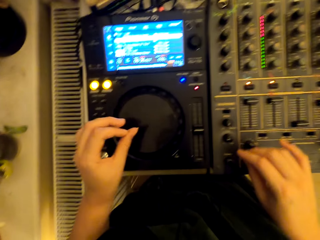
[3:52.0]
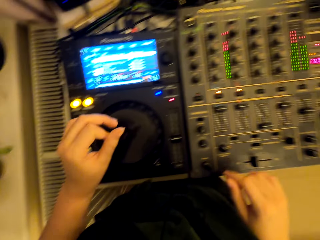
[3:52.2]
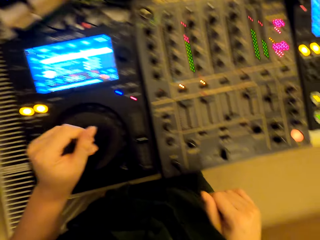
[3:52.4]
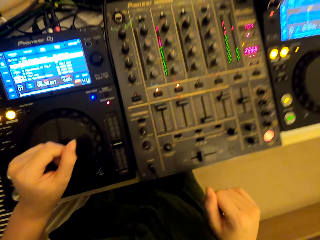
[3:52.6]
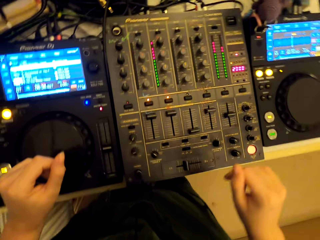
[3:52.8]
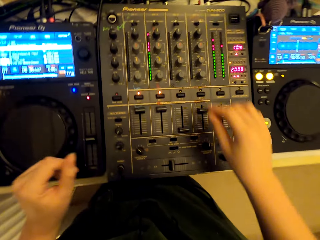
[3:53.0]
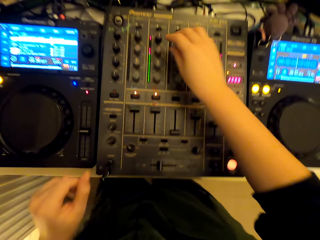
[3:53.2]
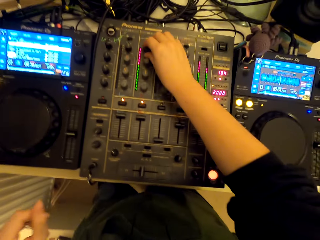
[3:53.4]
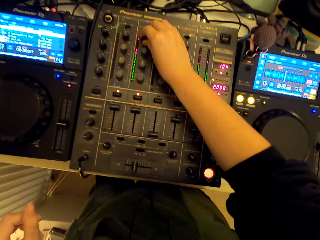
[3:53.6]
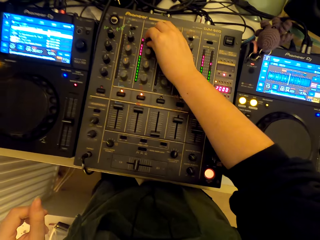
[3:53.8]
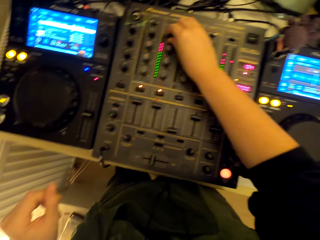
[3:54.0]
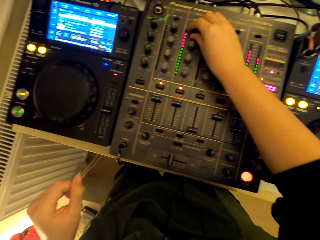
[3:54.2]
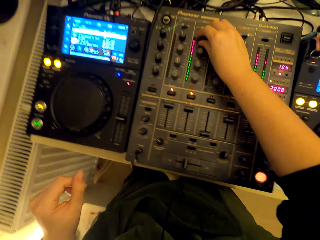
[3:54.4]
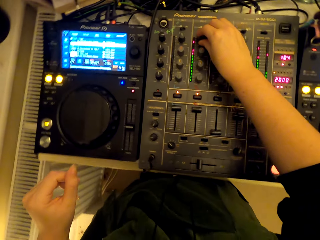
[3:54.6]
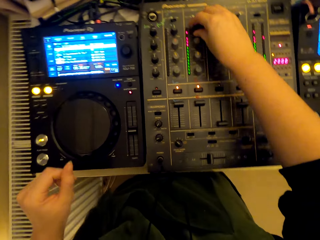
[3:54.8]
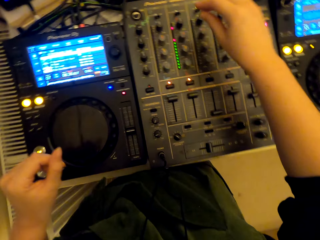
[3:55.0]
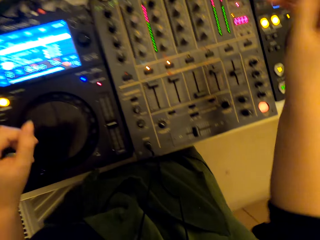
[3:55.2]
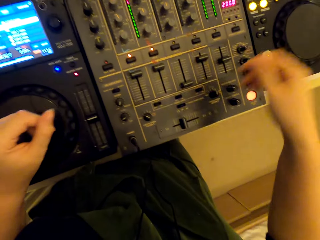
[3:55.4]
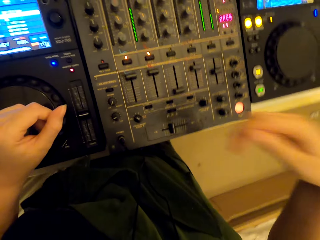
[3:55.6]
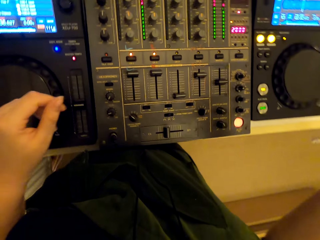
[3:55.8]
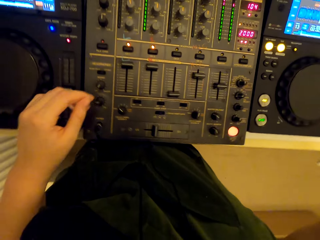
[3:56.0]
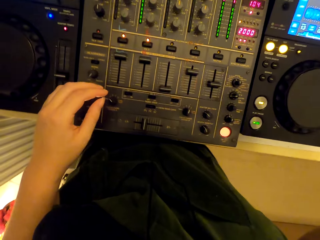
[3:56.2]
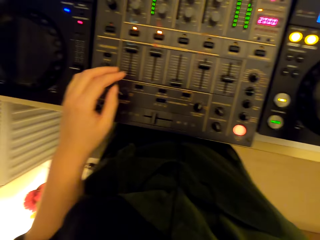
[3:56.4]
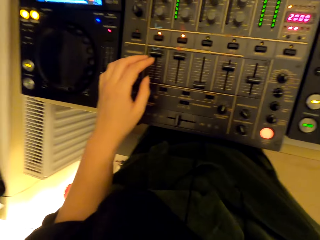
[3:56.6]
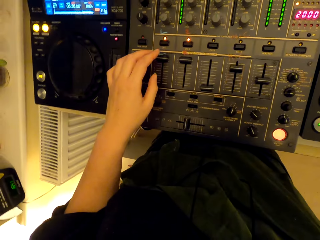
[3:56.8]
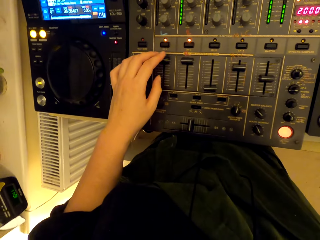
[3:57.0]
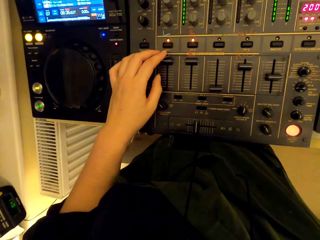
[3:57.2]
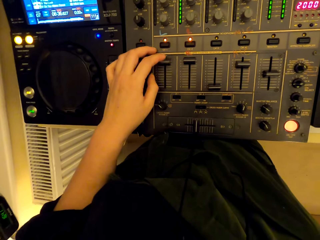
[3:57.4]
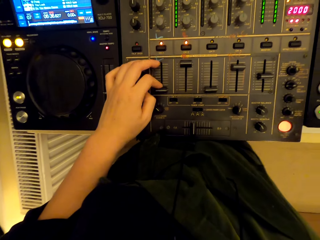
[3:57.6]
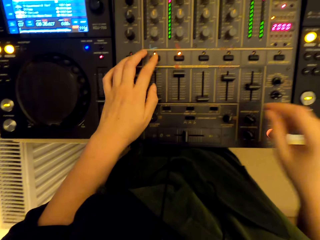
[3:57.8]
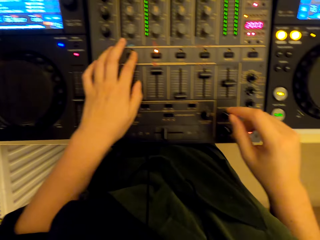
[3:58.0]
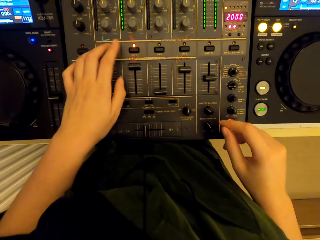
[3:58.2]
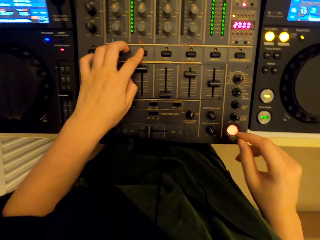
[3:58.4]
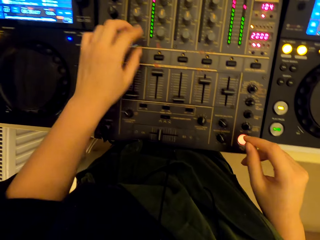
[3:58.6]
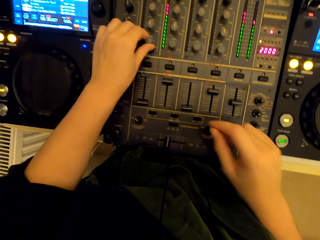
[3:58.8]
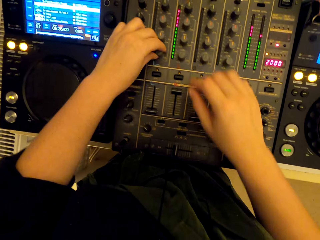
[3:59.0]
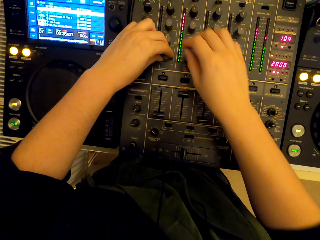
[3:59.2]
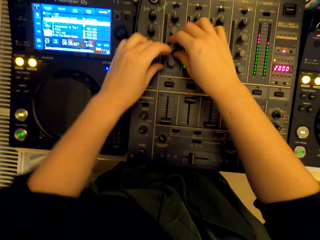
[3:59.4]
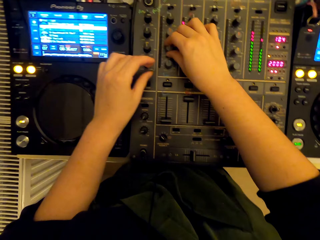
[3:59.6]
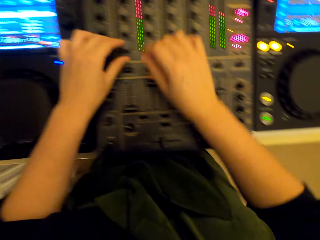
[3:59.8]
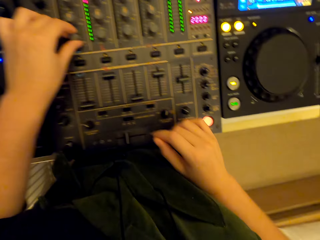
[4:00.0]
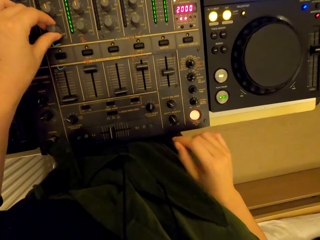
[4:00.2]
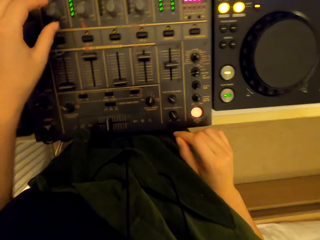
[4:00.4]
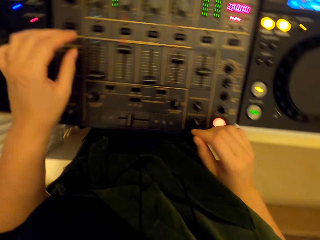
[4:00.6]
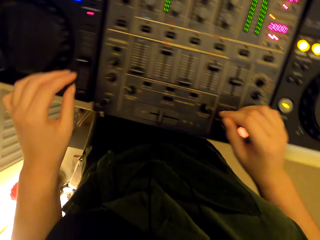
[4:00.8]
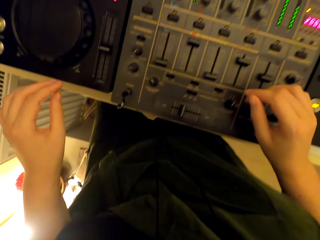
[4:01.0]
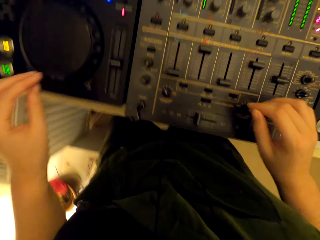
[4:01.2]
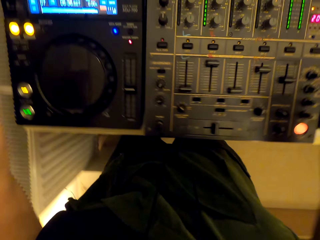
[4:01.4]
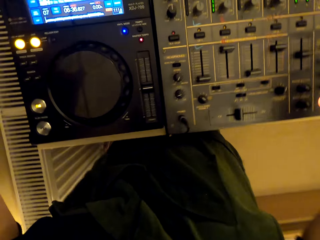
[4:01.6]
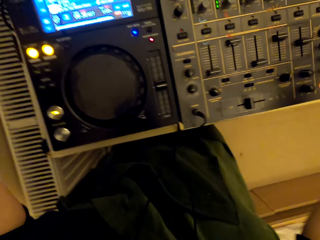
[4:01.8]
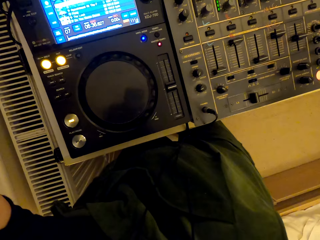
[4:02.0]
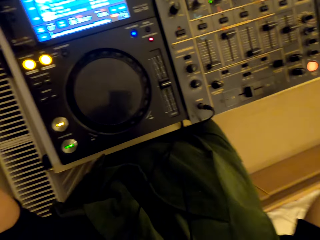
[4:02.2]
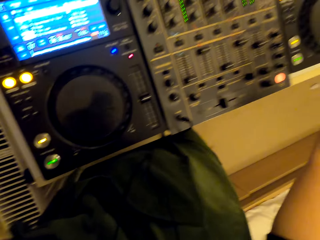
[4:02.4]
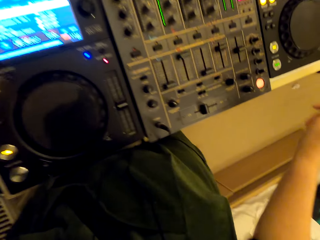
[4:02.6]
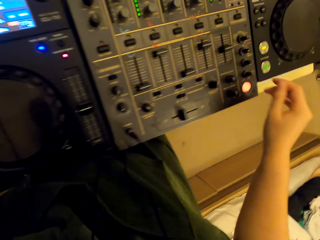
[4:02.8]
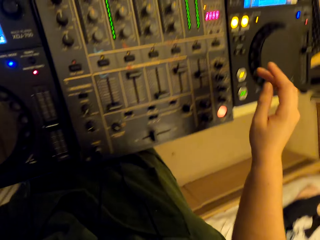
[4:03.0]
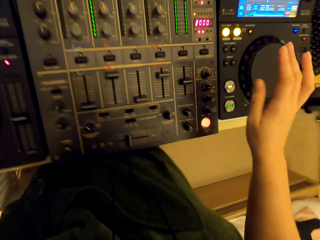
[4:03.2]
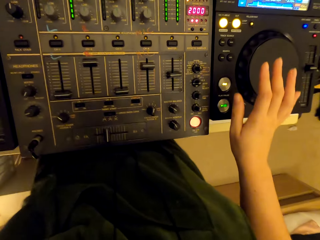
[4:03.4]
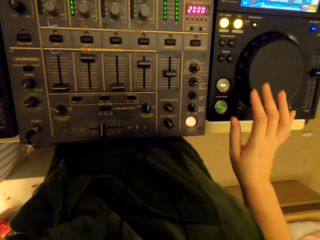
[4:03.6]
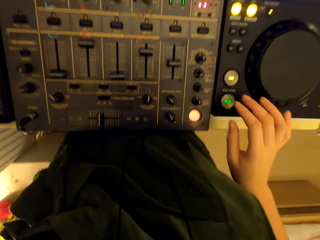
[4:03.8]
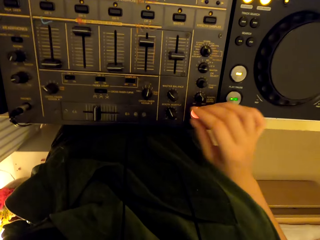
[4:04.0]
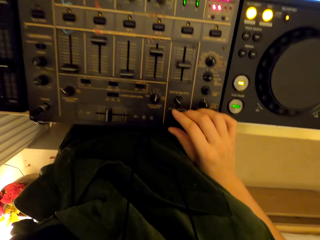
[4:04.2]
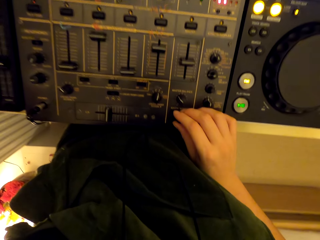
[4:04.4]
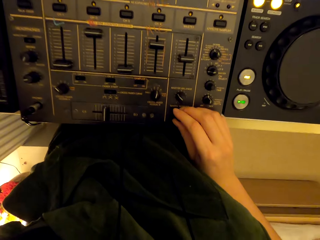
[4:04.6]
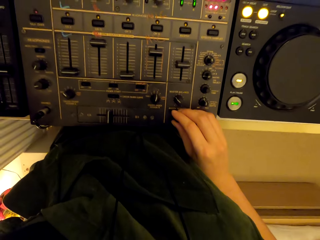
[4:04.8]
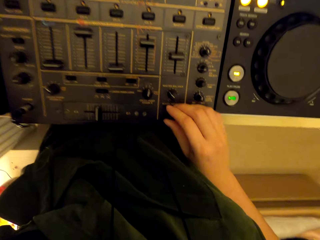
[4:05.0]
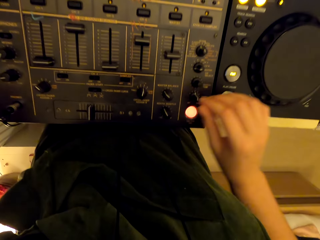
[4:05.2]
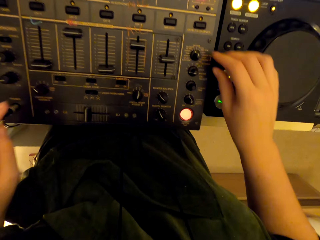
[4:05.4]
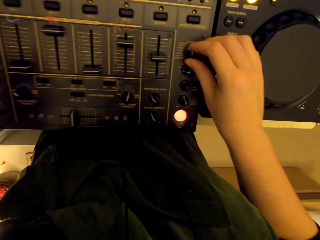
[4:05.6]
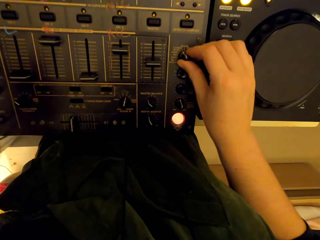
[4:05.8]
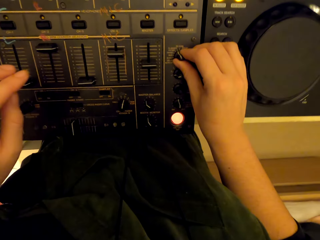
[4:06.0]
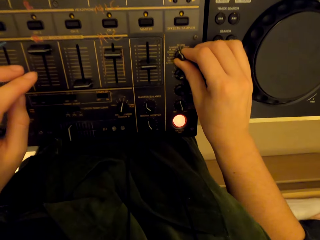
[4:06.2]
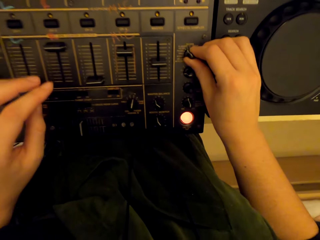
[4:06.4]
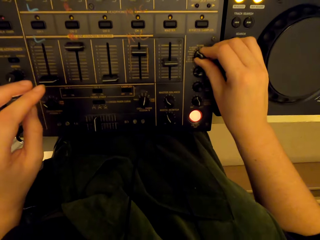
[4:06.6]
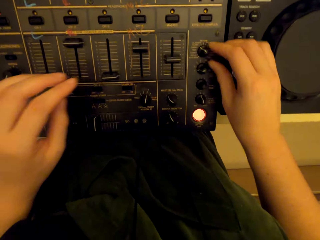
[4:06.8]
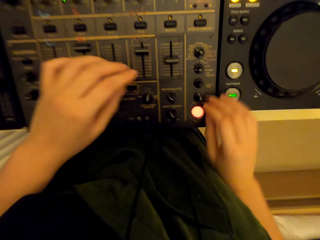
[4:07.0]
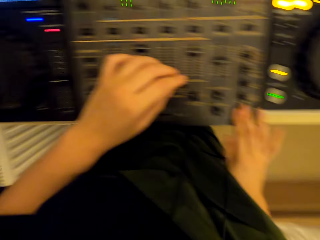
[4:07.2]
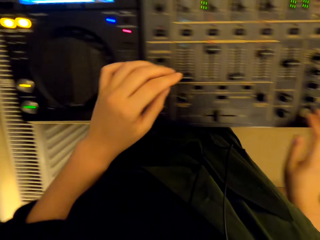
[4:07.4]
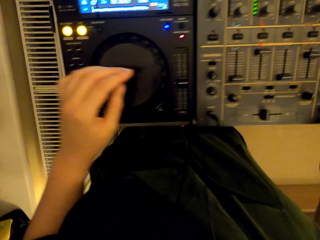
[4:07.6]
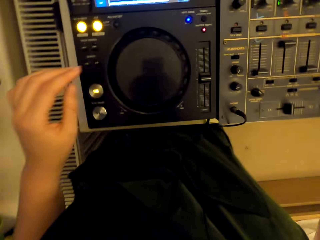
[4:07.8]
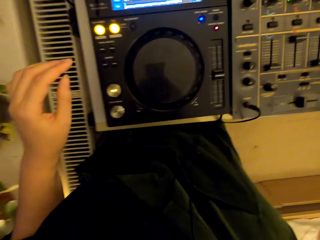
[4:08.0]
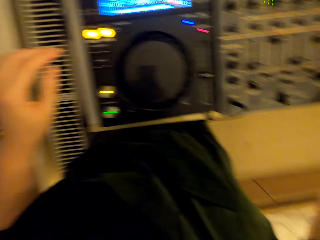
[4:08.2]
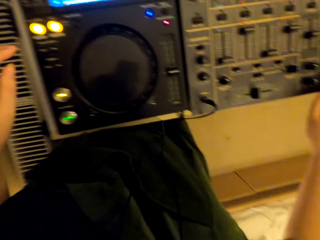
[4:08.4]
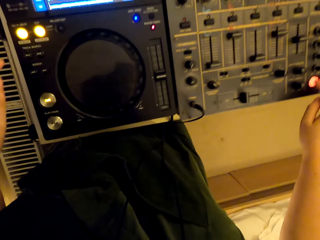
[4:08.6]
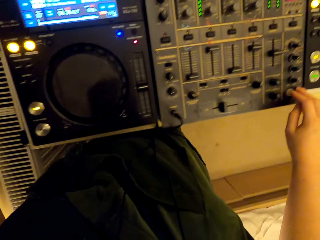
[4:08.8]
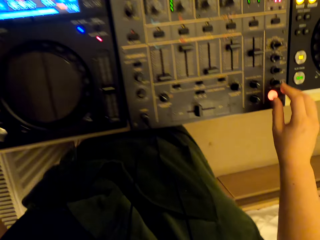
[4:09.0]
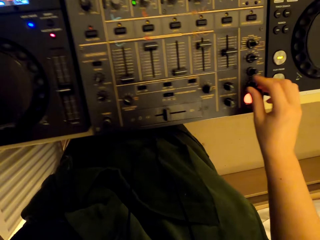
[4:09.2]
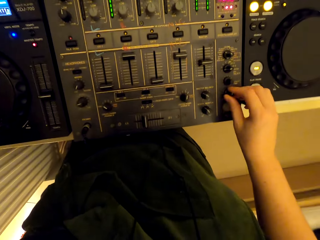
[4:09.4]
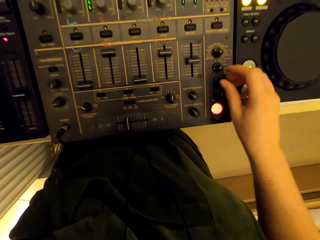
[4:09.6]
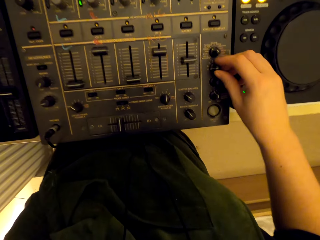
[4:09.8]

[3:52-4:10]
The camera wearer mixes the turntable. They dance to the music beat. They use a turntable mixer.

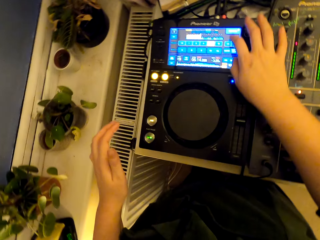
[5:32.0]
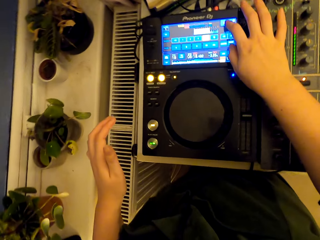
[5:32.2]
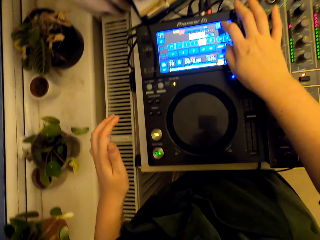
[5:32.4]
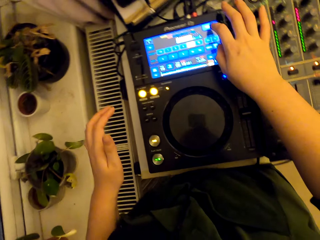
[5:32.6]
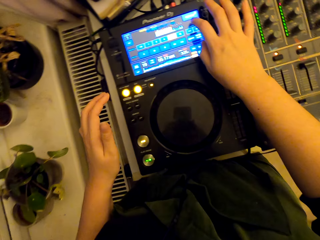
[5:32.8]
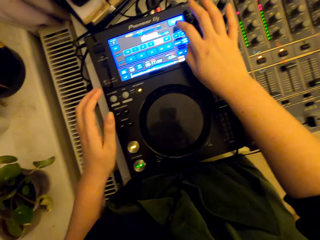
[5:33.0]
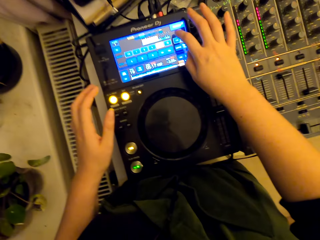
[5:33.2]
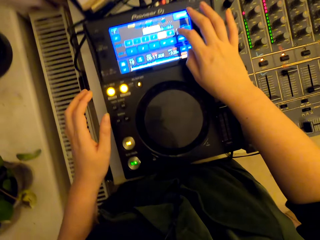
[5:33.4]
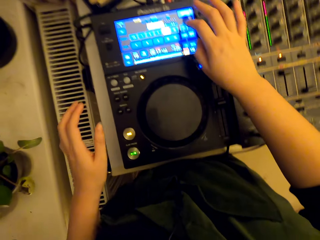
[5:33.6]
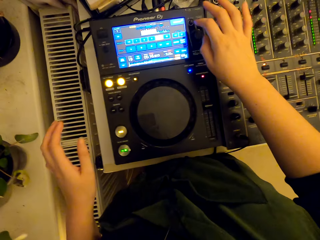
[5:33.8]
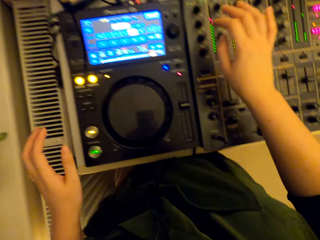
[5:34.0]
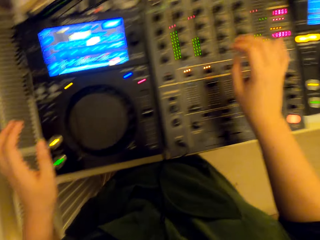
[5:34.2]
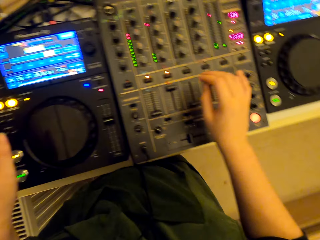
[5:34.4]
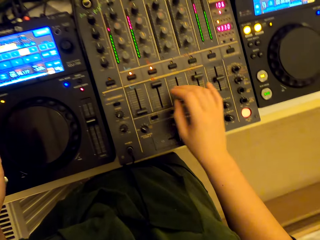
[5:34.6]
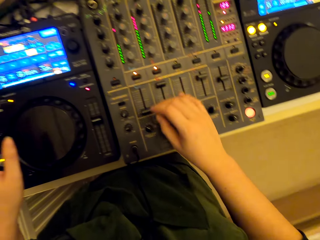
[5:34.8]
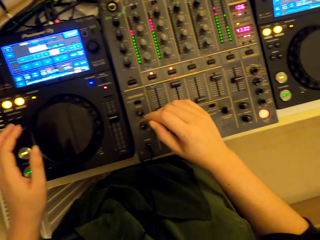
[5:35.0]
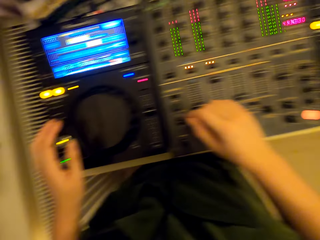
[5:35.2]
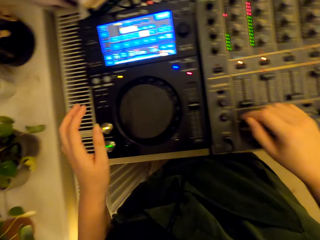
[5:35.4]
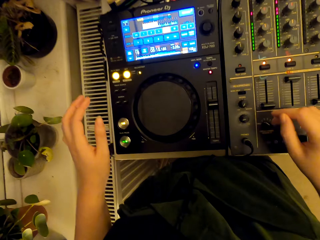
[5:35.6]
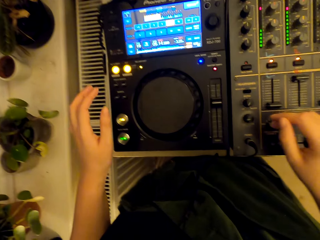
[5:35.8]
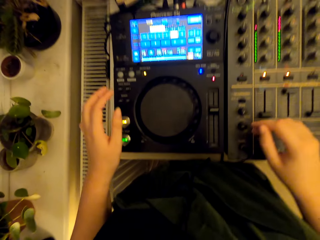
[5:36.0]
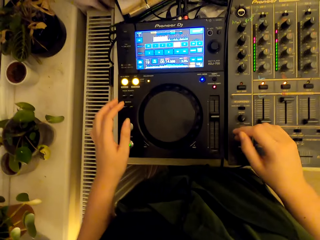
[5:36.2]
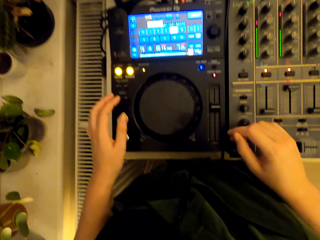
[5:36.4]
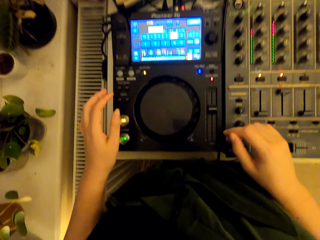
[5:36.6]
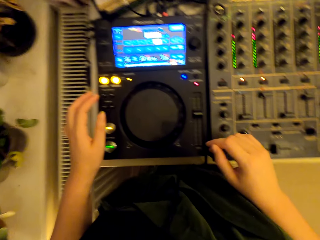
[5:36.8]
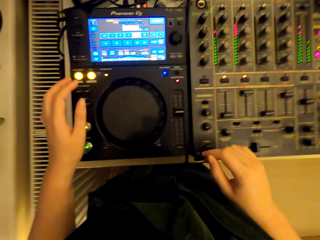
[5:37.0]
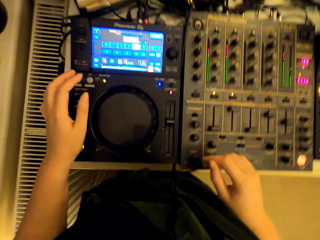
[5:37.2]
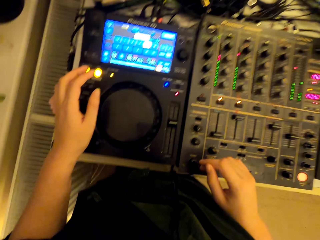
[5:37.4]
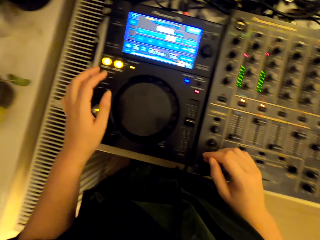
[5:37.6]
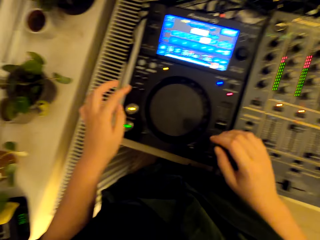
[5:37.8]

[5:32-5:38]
The camera wearer looks at the turntable mixer.
